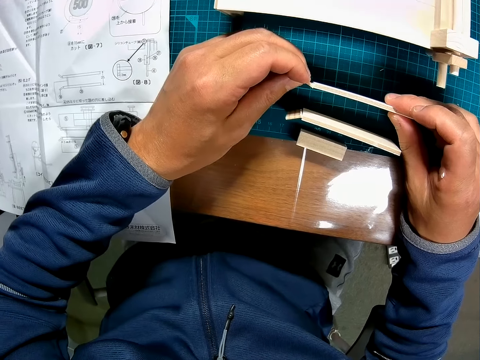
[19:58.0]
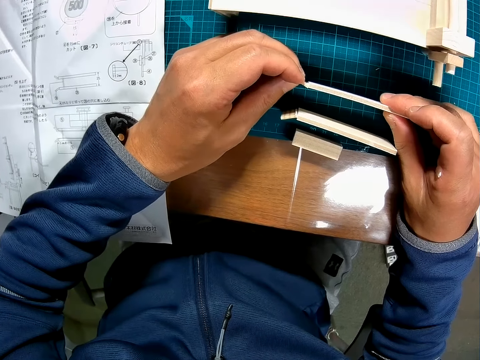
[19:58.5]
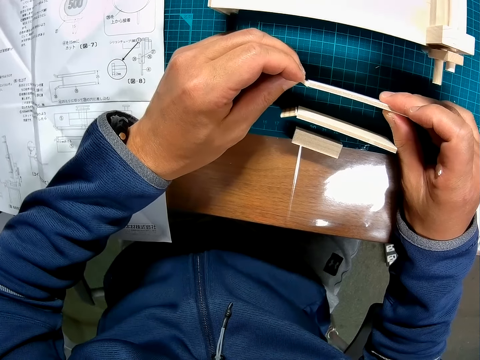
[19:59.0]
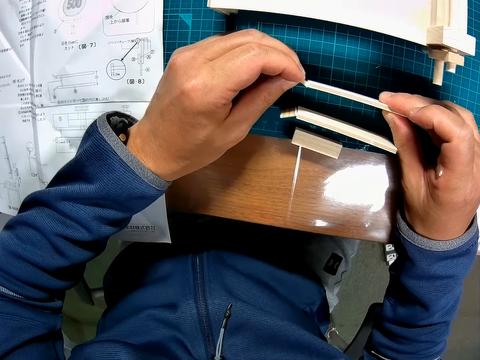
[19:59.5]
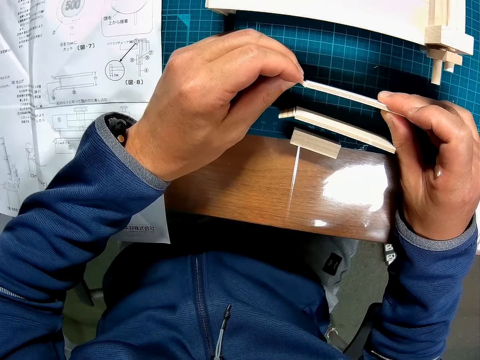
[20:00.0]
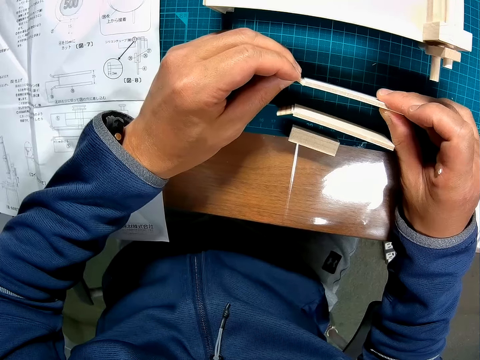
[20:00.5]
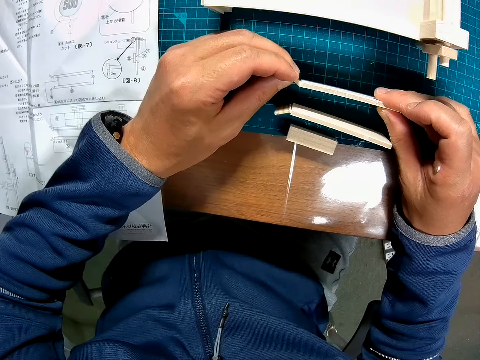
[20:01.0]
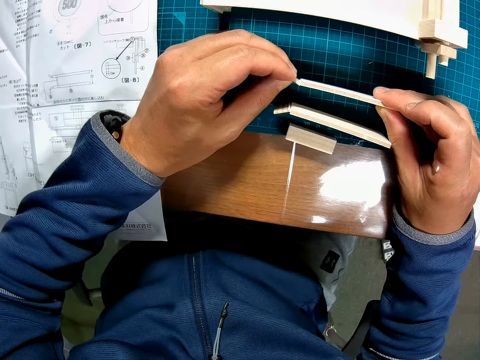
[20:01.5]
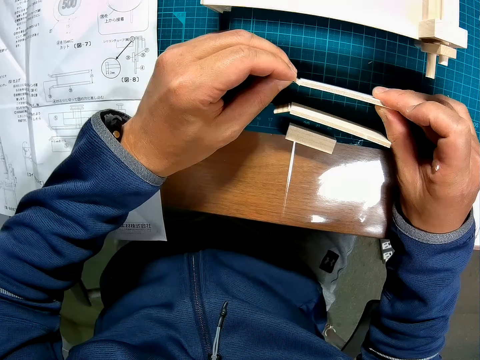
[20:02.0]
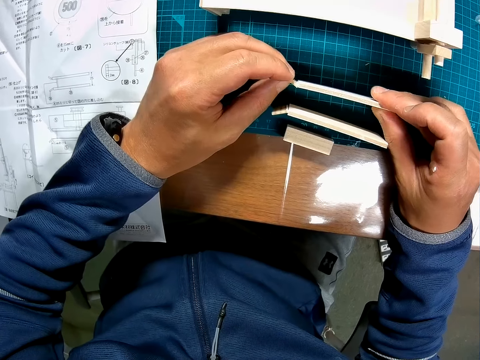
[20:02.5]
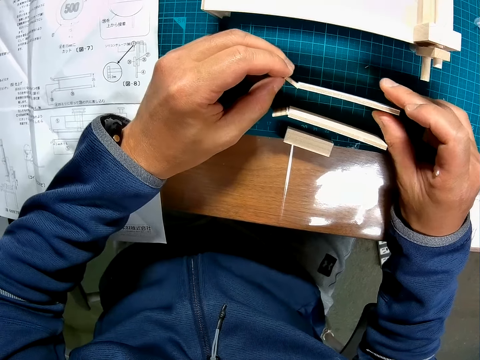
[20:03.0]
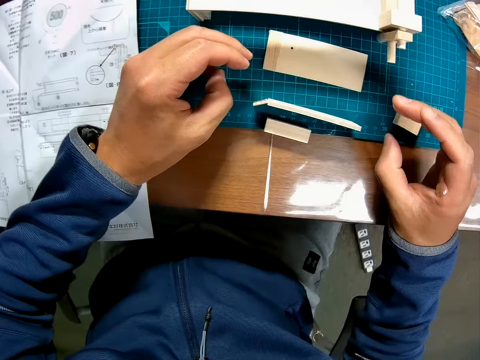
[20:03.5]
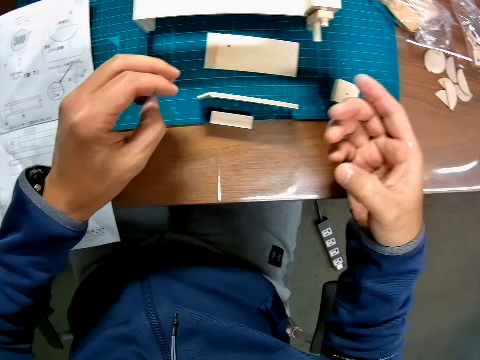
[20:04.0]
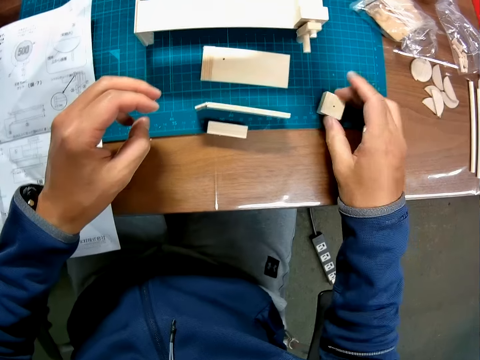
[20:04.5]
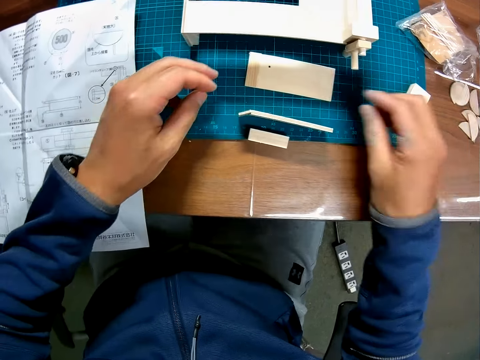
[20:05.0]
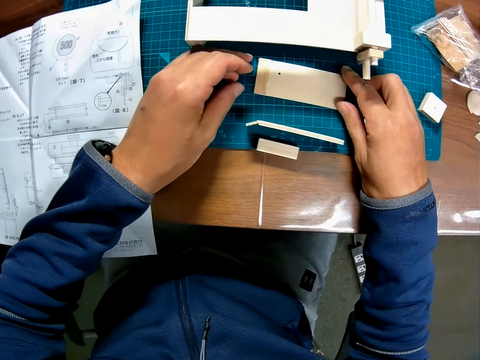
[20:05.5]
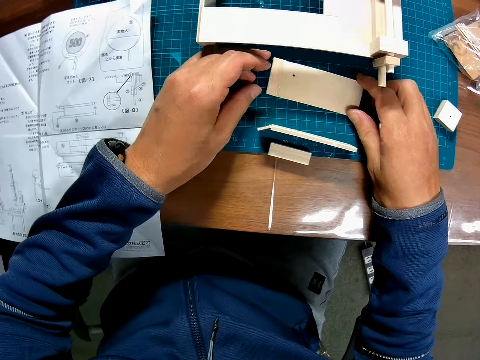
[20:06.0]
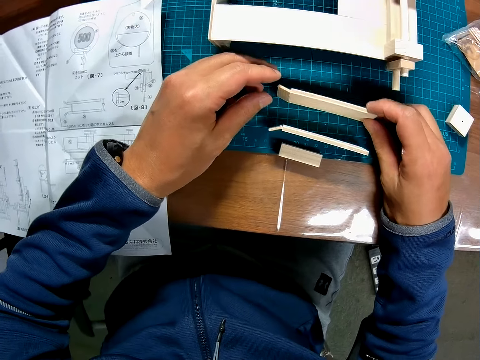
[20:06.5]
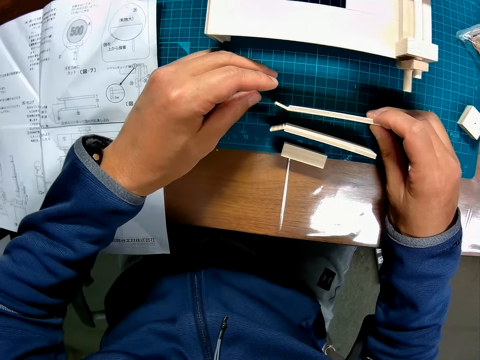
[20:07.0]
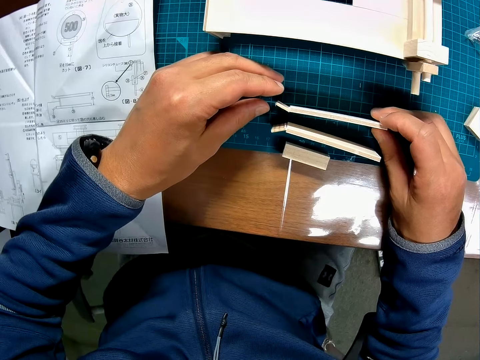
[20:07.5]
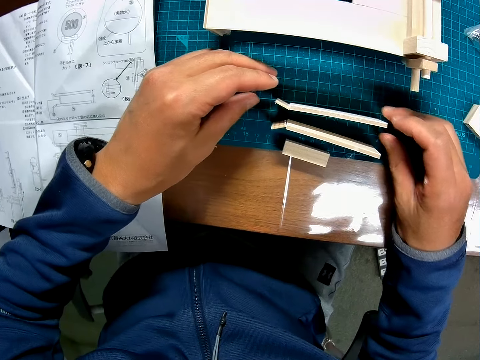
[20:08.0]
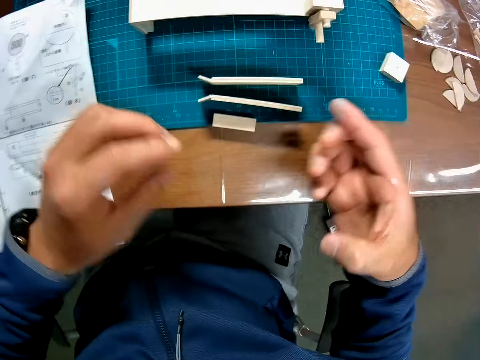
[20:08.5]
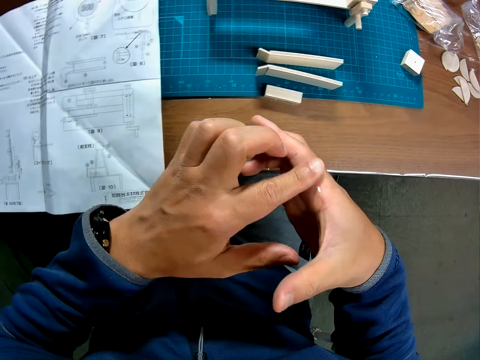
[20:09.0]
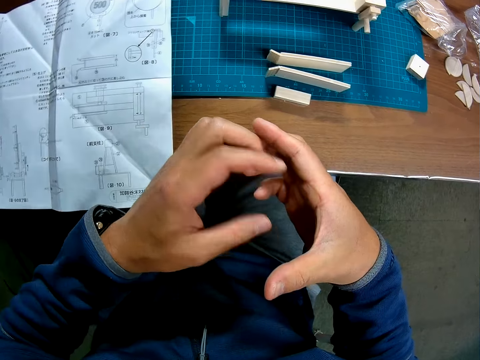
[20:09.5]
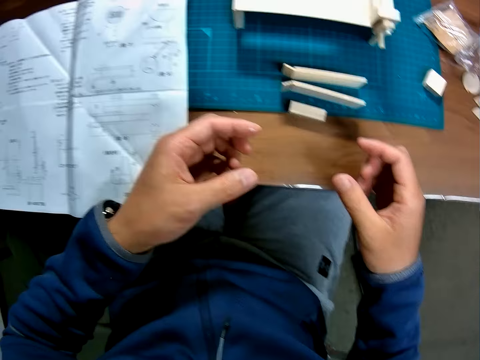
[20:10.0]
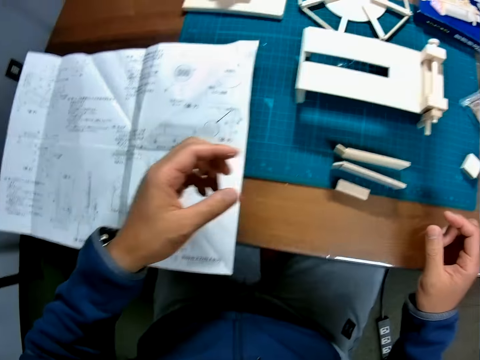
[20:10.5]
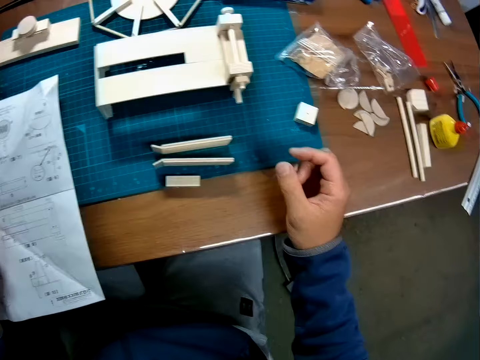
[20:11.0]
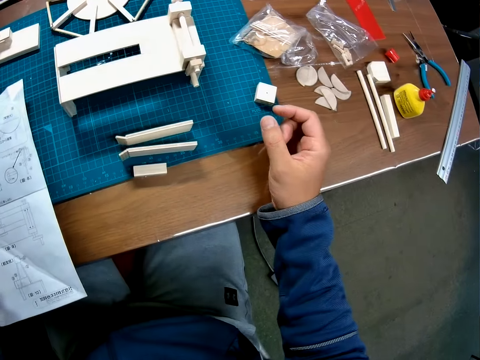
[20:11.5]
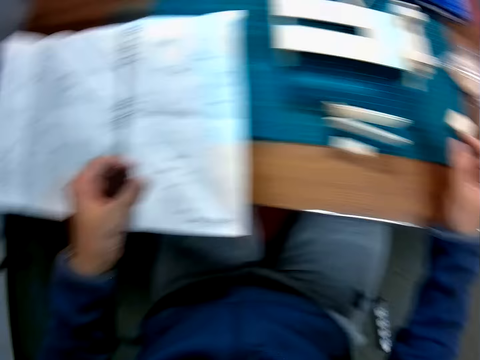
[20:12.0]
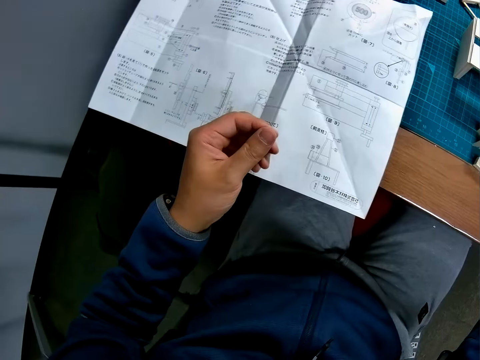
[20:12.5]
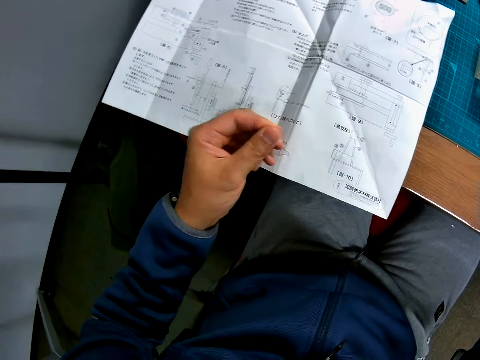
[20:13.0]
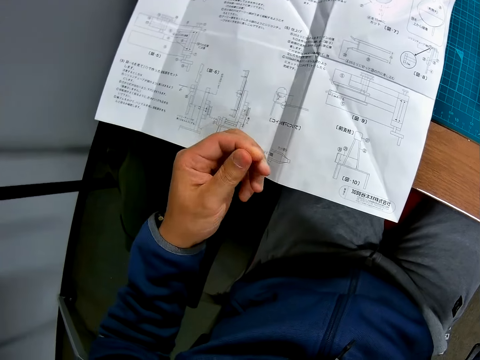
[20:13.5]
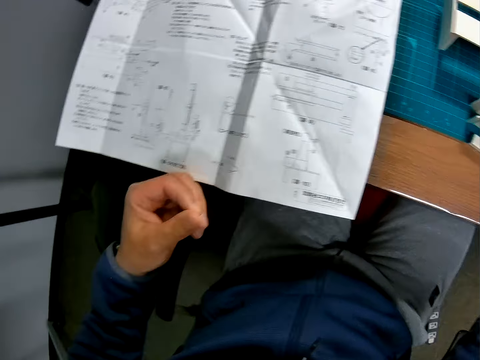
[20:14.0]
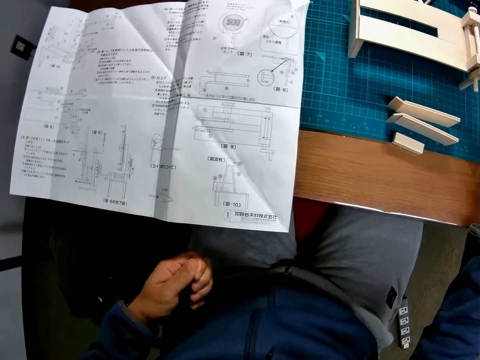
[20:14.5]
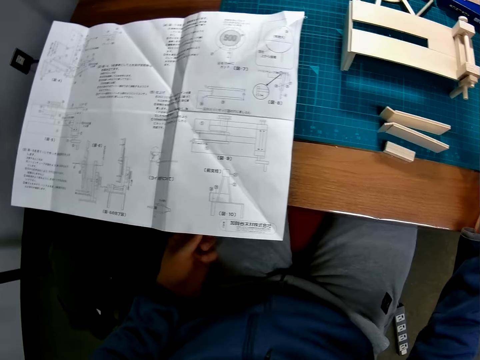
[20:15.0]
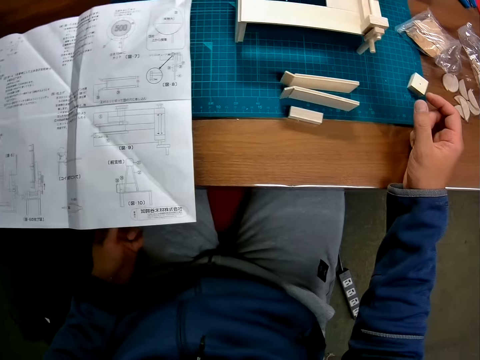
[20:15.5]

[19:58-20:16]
The camera wearer looks at the model parts. He moves another piece on the table to another position on the table. He raises the fallen piece. He turns the model part. He presses the small piece and the second rectangular piece on the cutting mat together. He wipes the glue on his right hand with his left hand. He looks around the table. He looks at the model parts. He looks at the manual.

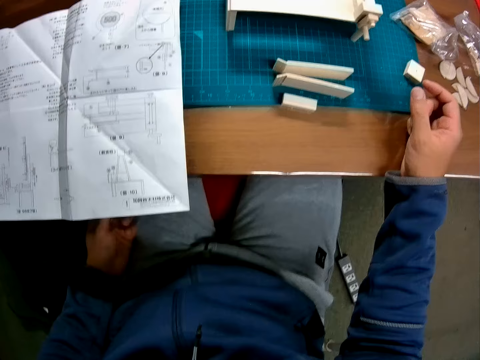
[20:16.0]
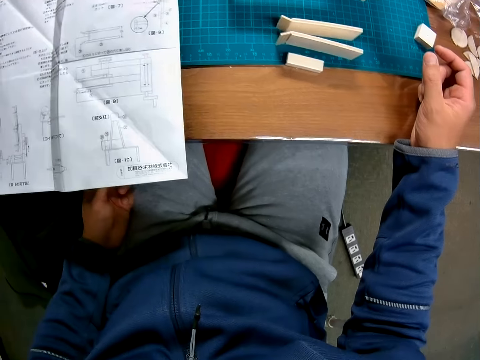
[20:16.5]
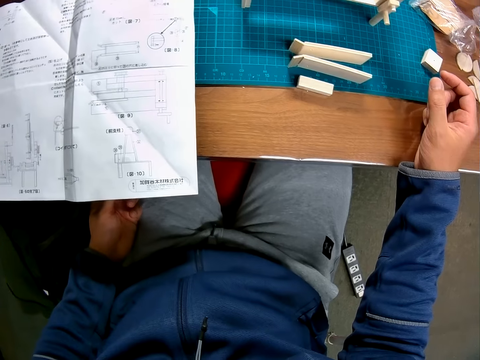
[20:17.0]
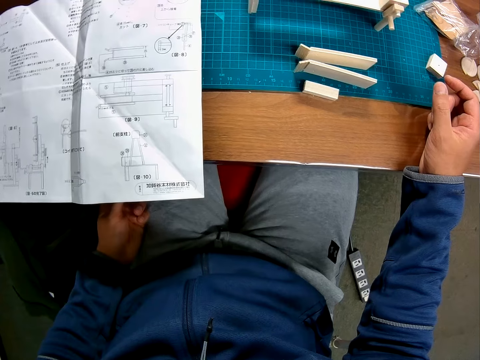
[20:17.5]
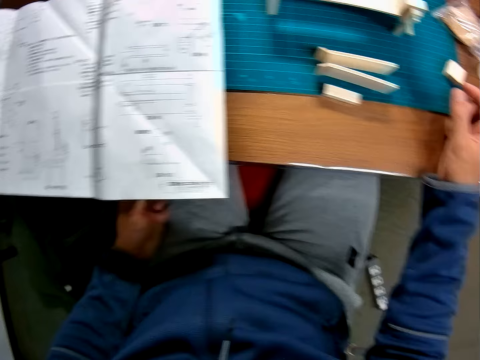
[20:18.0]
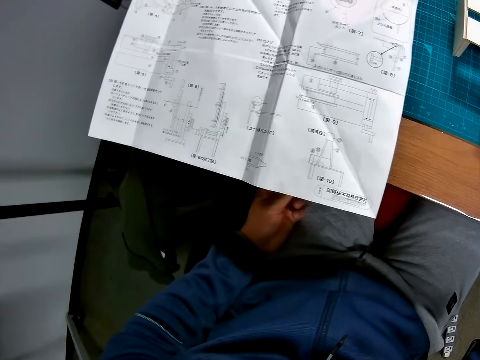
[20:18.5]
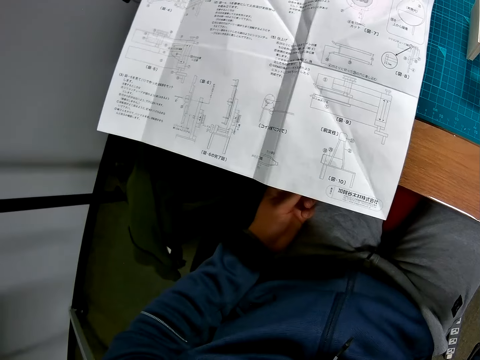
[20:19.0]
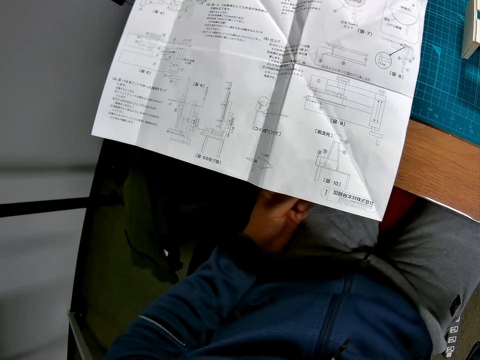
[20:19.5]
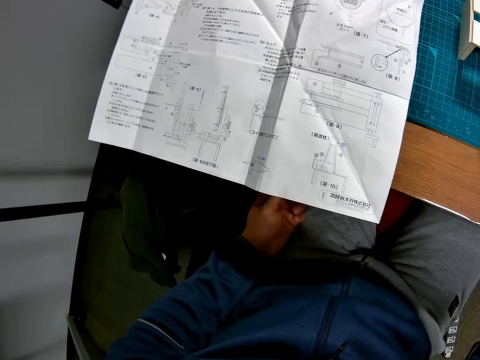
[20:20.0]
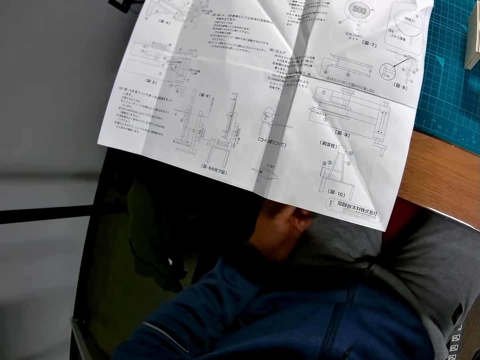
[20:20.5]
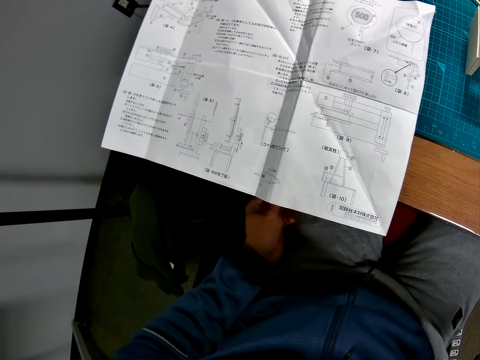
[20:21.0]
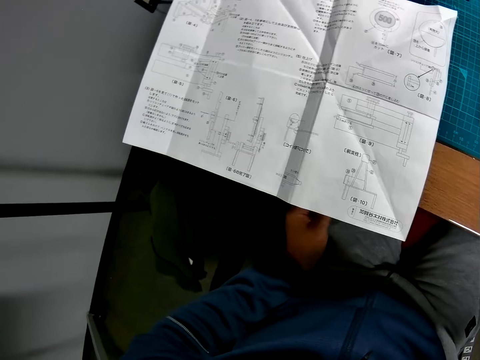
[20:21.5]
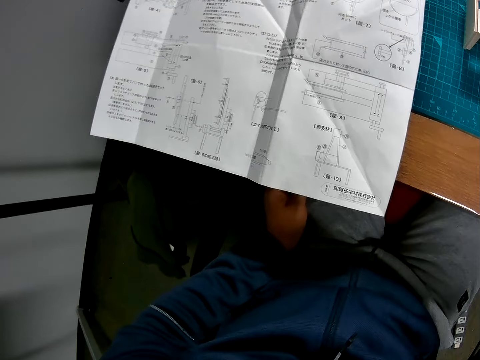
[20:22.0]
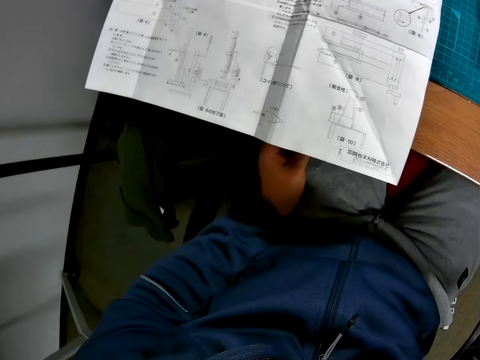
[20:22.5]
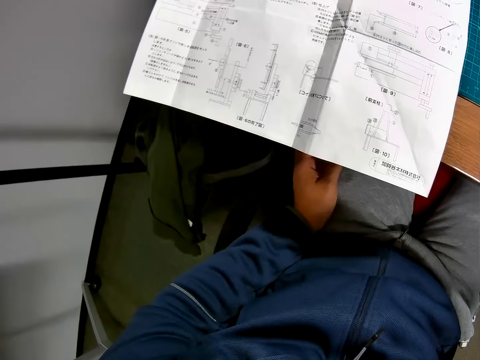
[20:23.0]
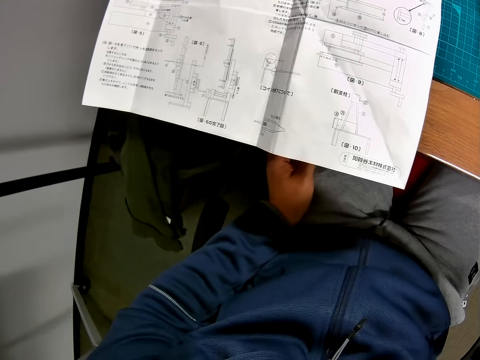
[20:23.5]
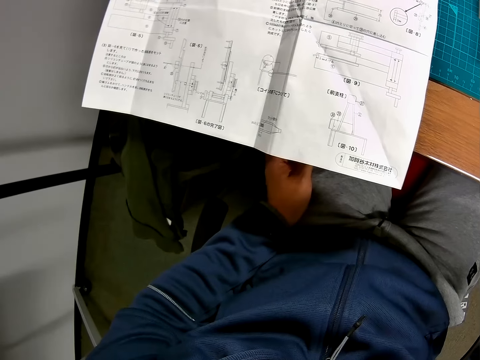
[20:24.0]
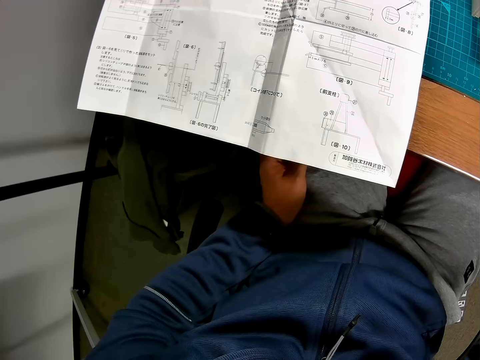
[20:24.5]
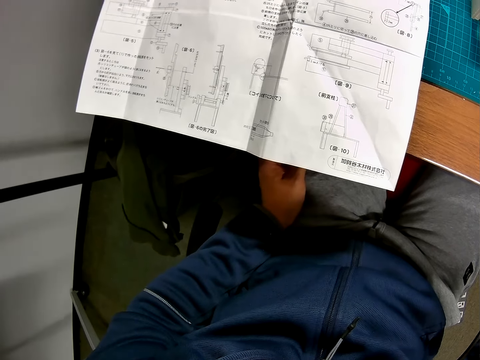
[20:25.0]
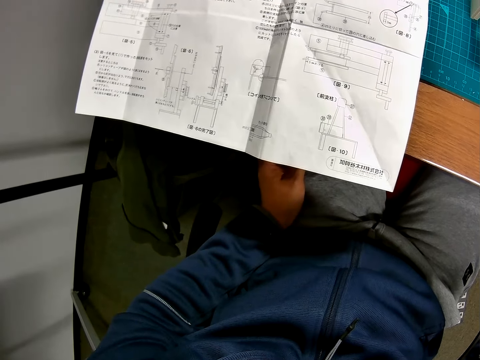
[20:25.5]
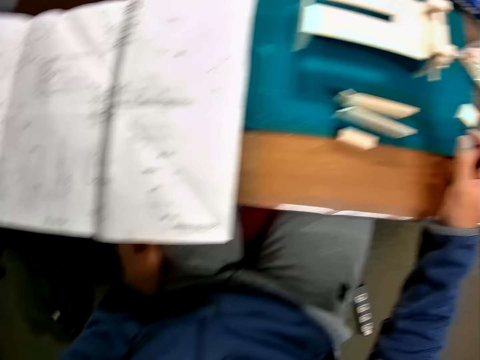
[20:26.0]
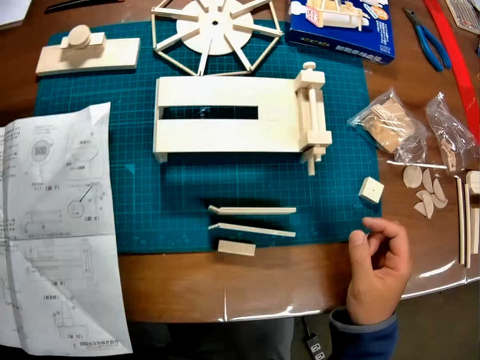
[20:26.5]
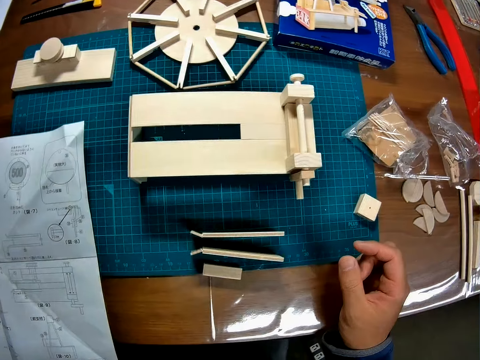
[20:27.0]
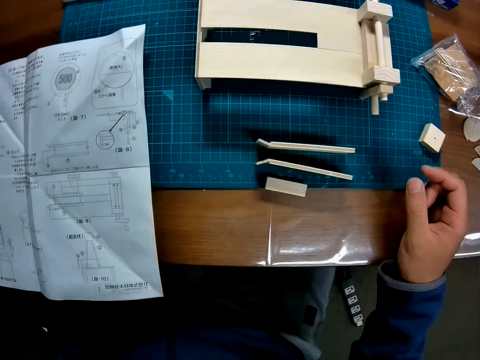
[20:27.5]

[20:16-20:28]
The camera wearer looks at the blueprint. They look back and forth at the blueprint and the pieces on the table.
